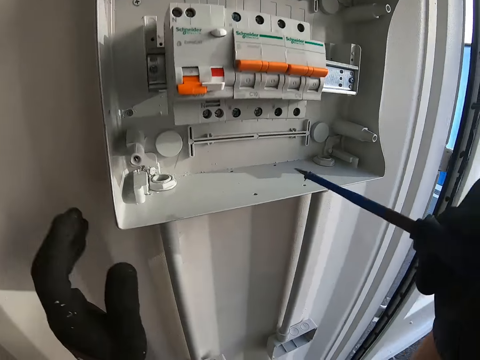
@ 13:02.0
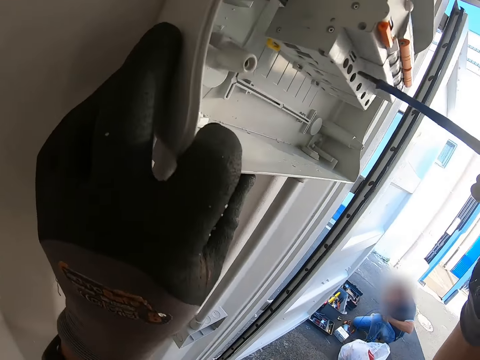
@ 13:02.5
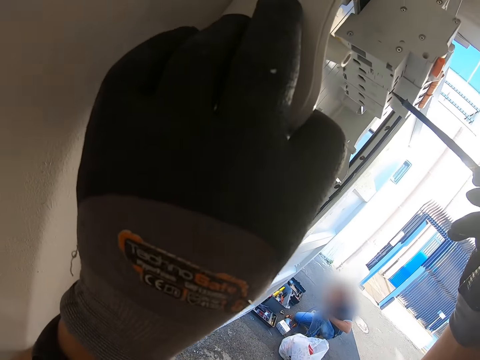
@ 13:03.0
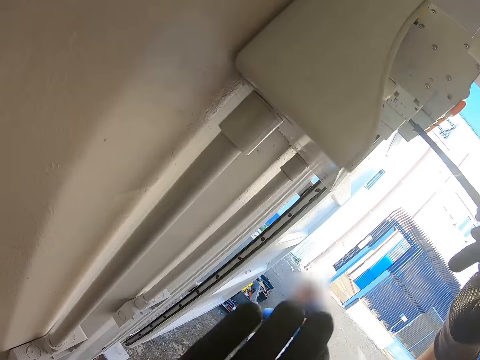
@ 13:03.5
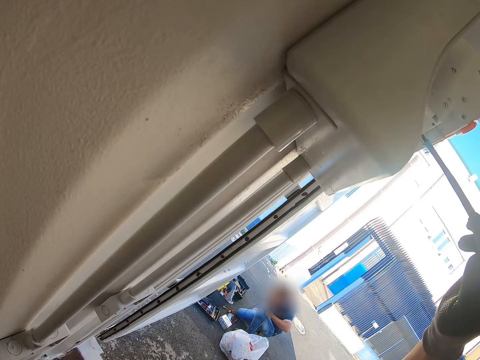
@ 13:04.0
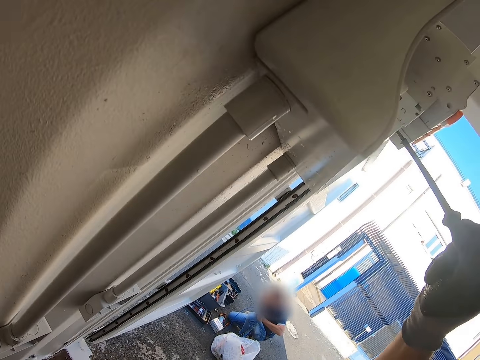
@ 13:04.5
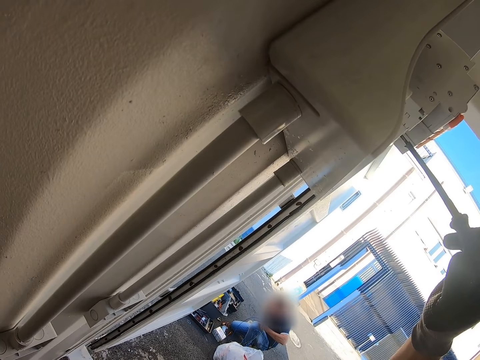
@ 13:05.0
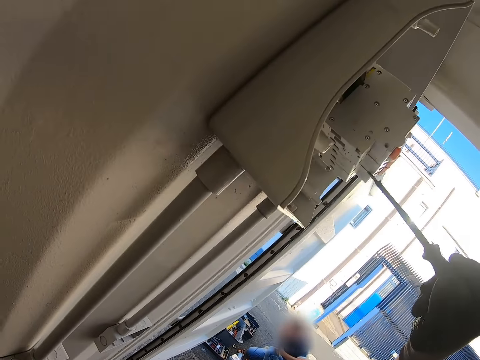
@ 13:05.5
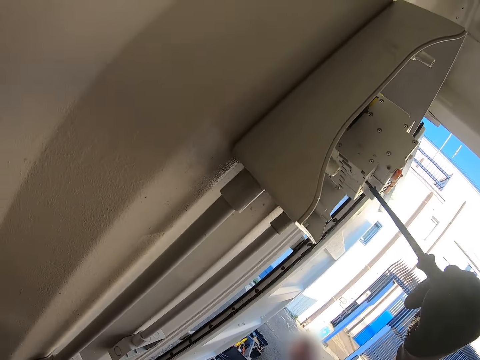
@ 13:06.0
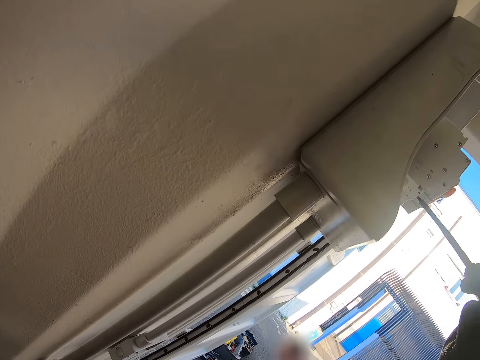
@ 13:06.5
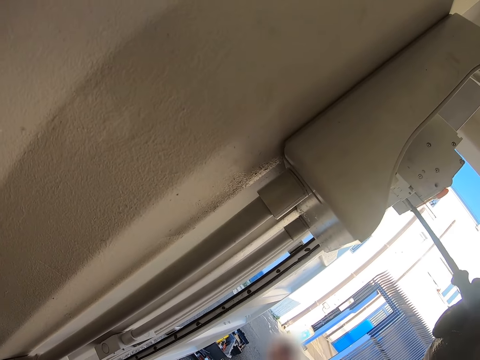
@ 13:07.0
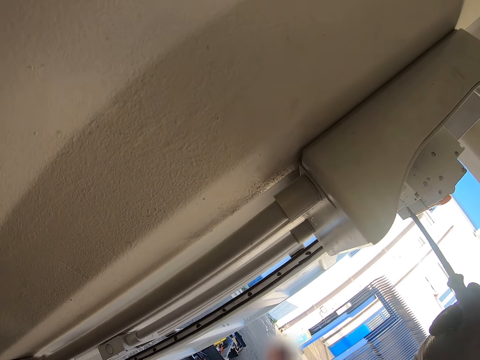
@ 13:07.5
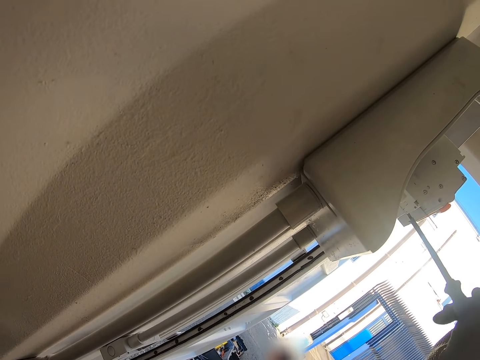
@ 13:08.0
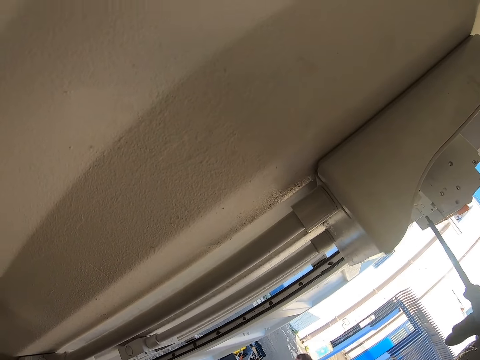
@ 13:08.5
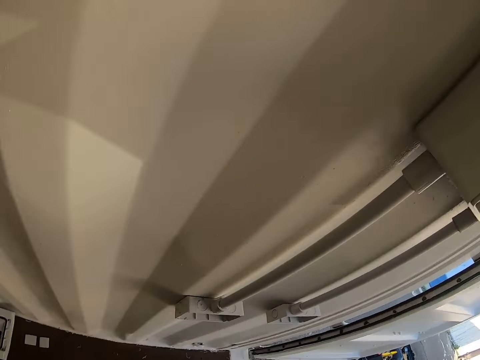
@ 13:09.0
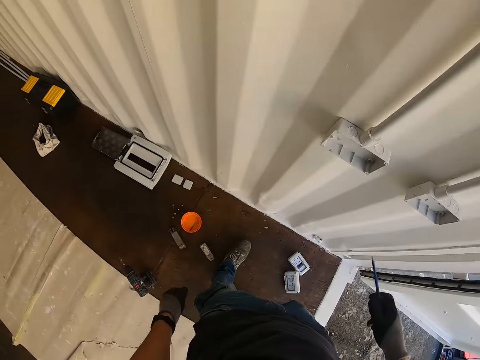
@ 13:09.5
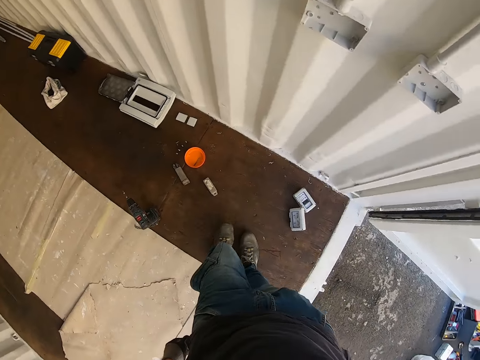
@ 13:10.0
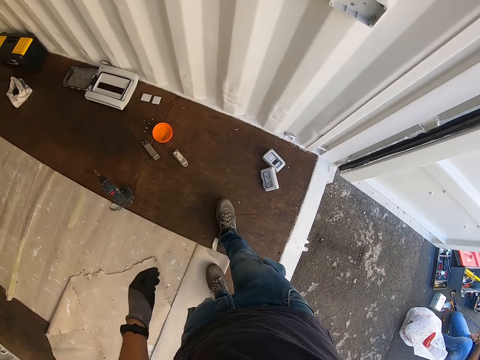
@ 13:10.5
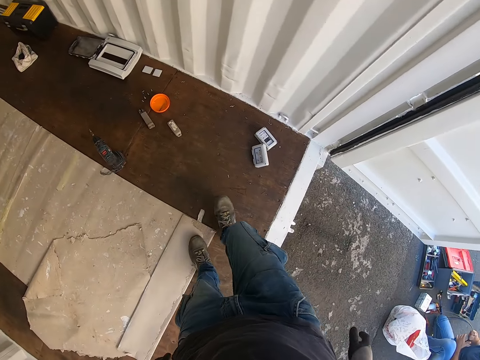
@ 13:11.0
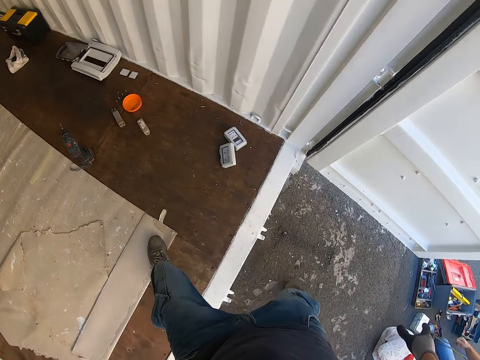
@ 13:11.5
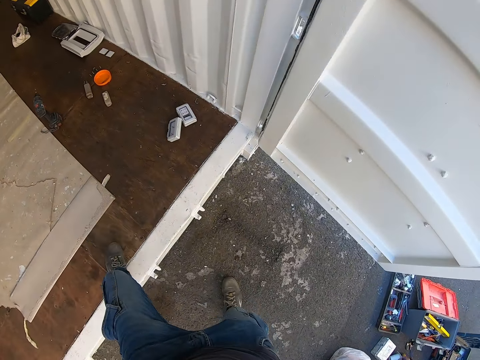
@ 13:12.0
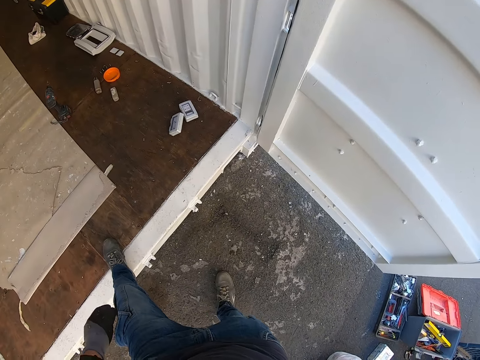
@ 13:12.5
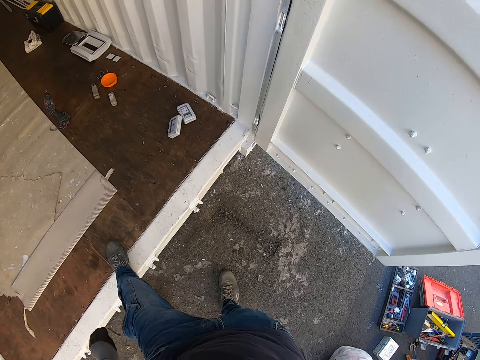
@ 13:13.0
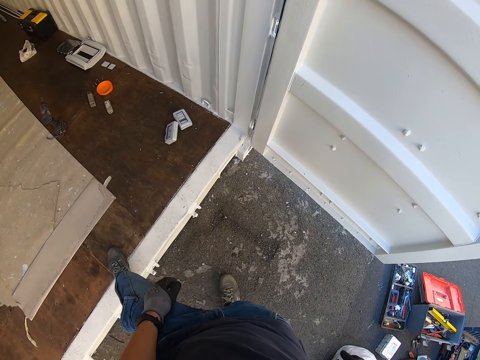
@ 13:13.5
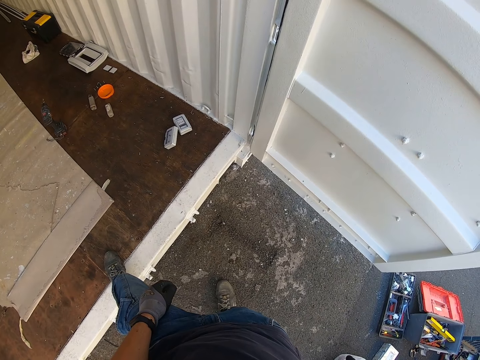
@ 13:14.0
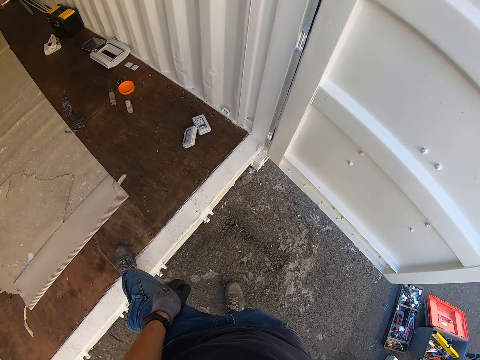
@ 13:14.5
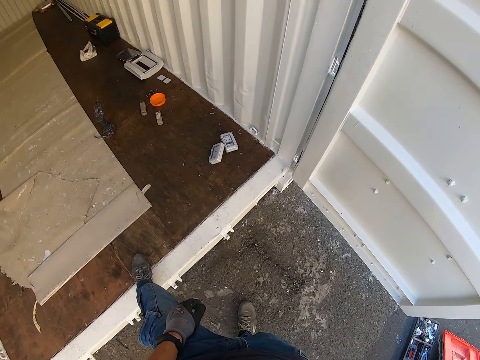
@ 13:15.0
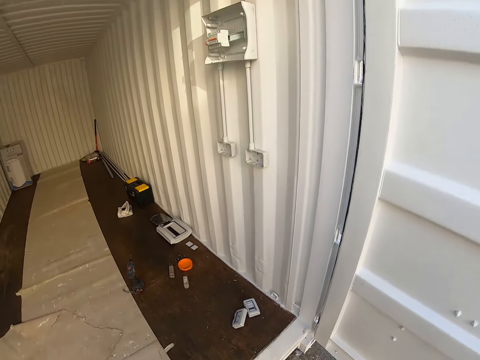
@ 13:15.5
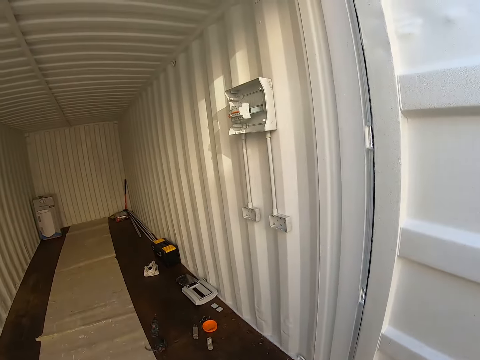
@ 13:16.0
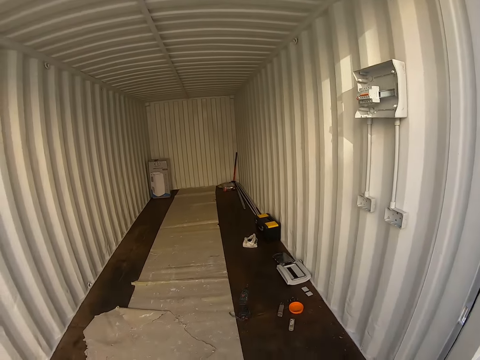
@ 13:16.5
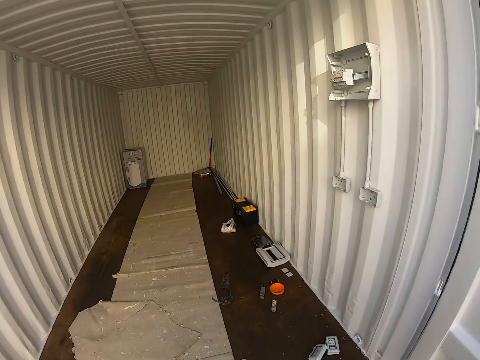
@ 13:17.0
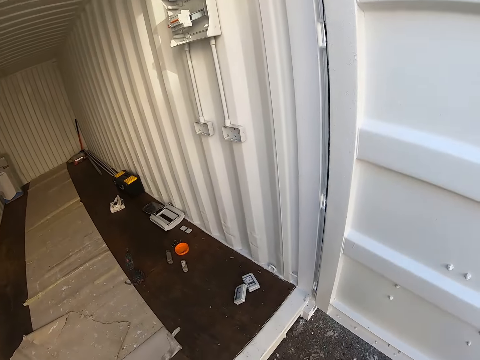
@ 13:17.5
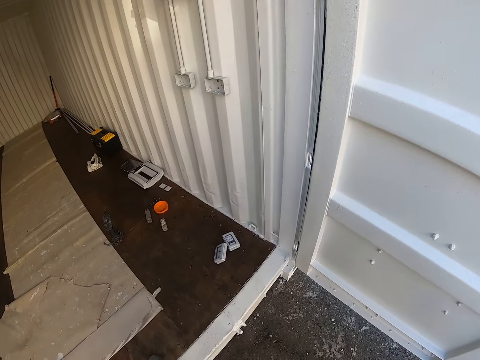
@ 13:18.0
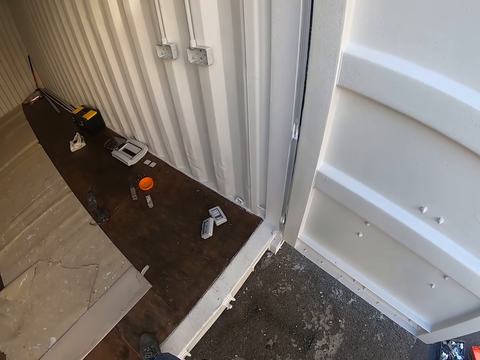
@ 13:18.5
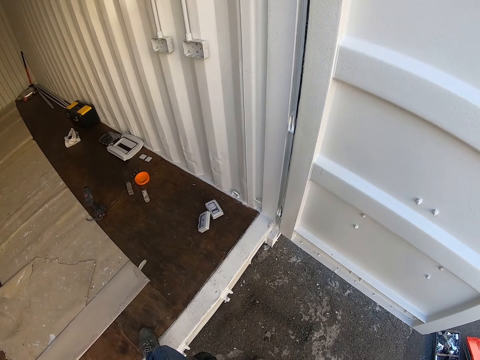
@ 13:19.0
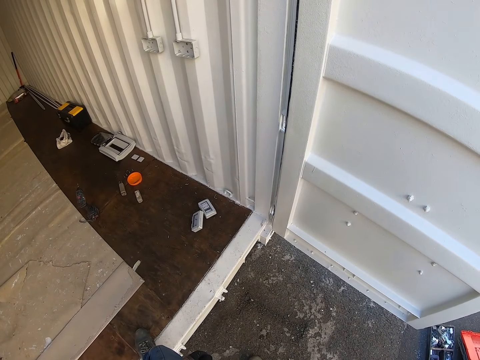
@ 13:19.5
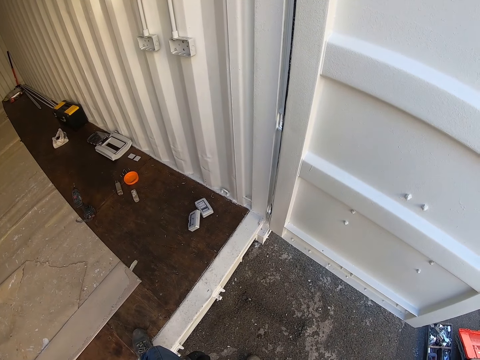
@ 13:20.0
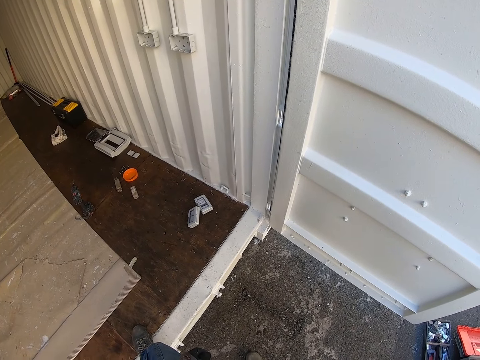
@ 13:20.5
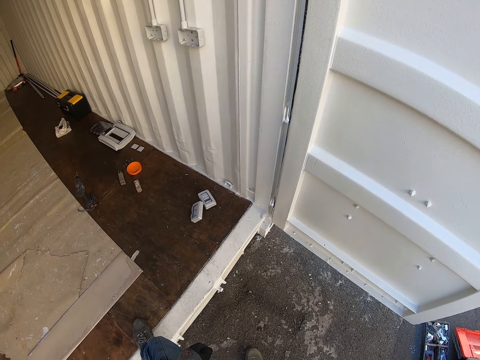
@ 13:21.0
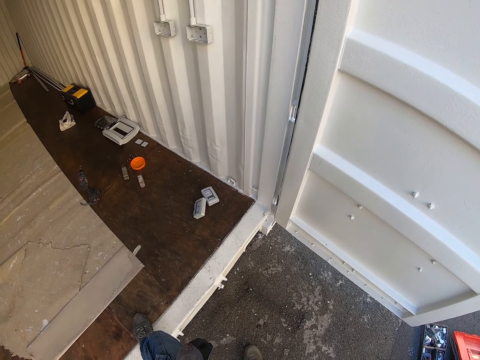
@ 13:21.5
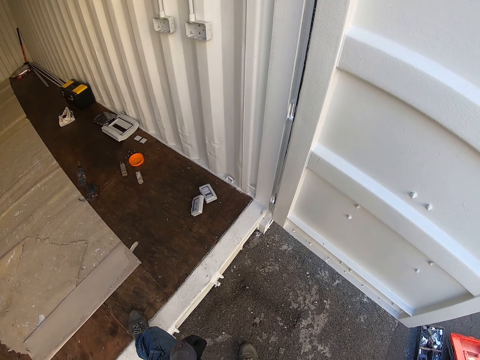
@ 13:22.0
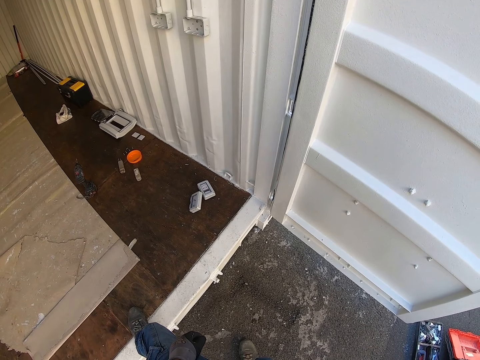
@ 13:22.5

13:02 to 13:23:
The camera wearer is screwing the screws with a screwdriver. They are looking around.
